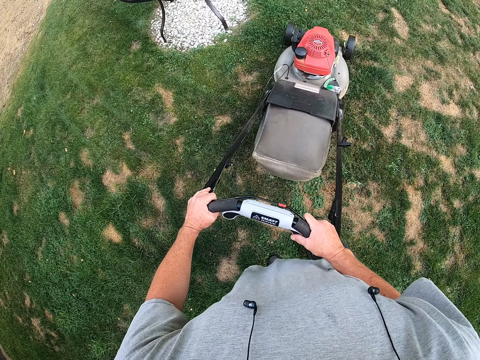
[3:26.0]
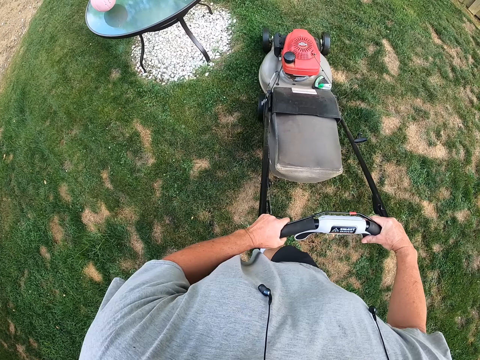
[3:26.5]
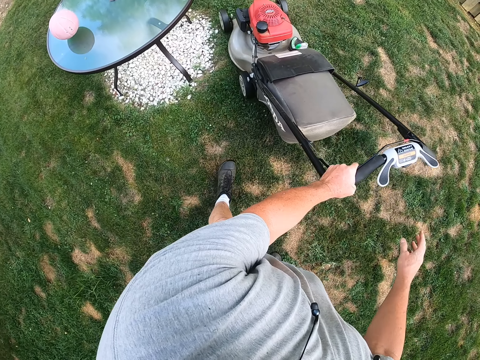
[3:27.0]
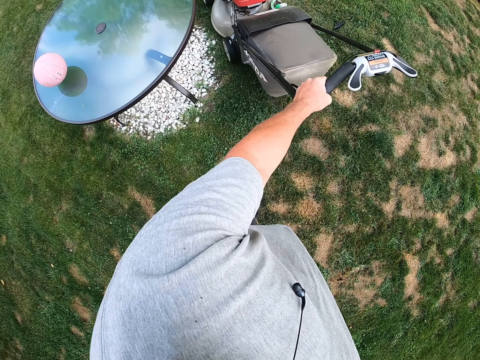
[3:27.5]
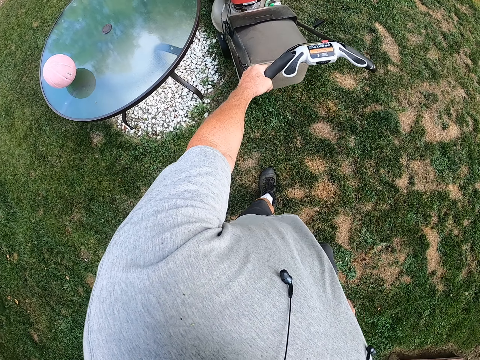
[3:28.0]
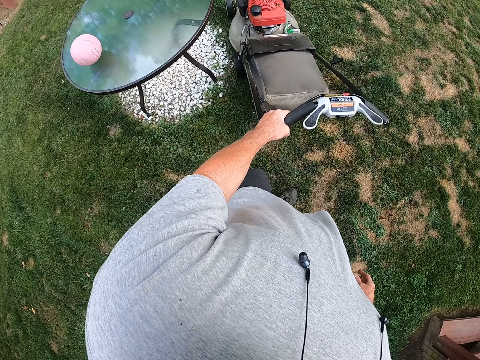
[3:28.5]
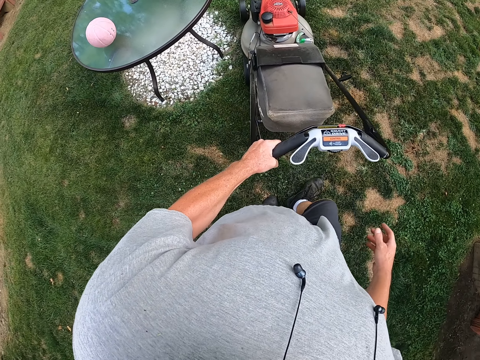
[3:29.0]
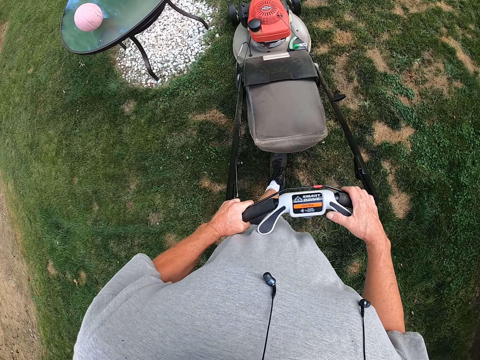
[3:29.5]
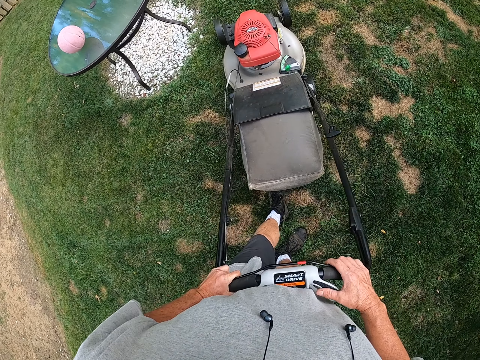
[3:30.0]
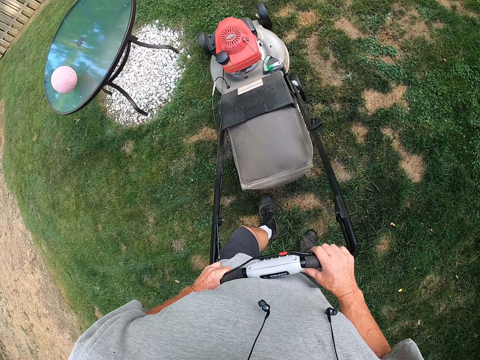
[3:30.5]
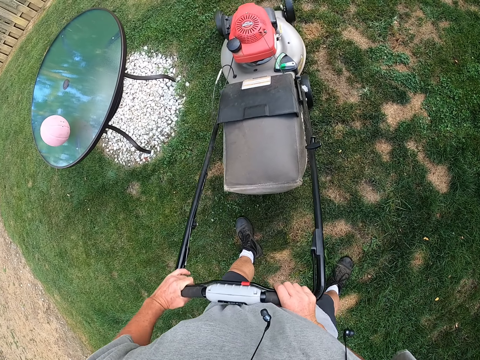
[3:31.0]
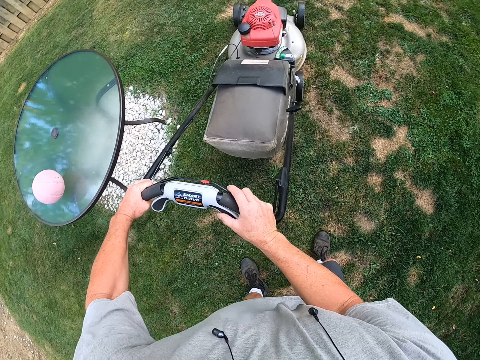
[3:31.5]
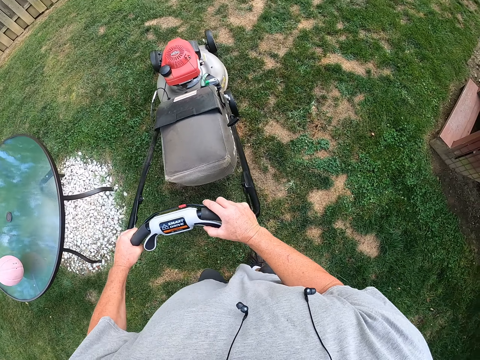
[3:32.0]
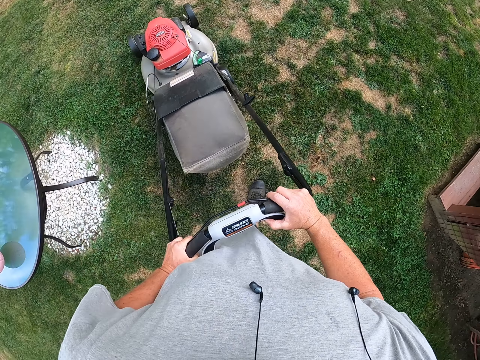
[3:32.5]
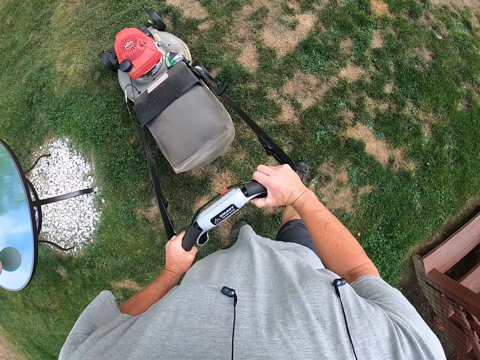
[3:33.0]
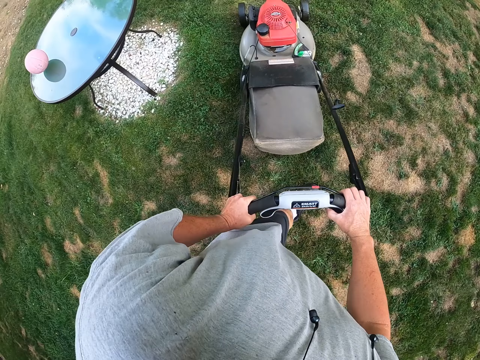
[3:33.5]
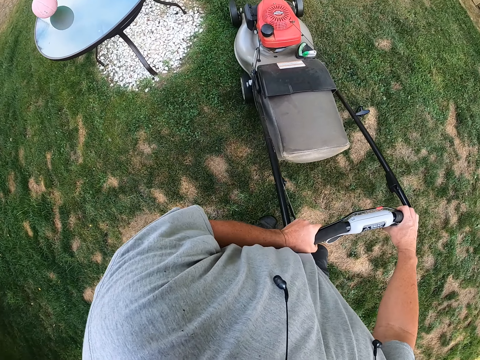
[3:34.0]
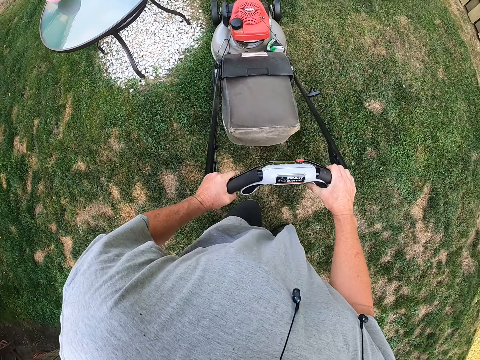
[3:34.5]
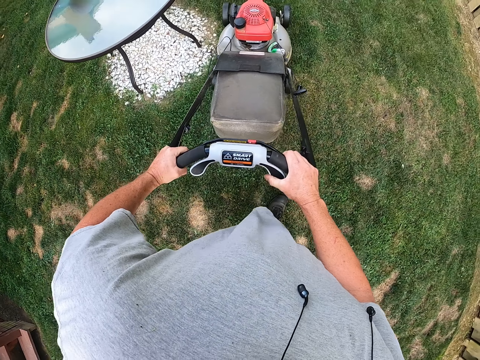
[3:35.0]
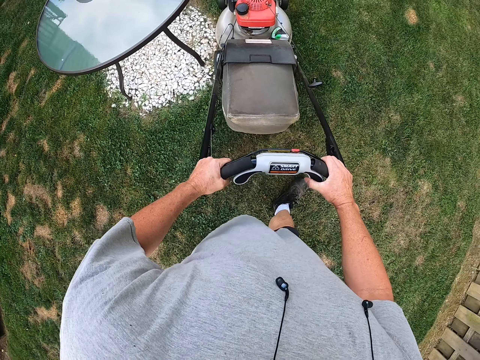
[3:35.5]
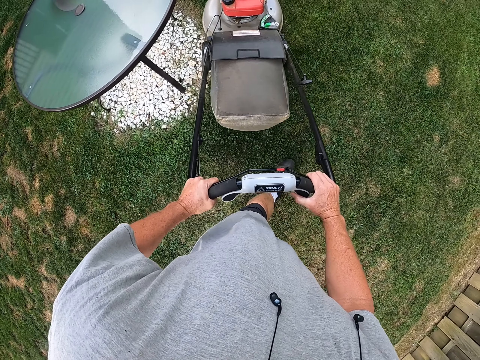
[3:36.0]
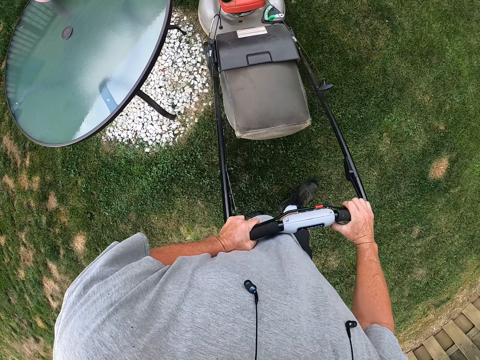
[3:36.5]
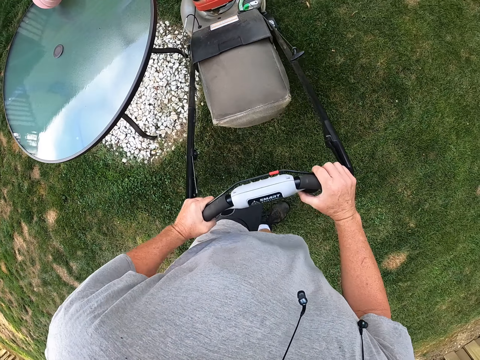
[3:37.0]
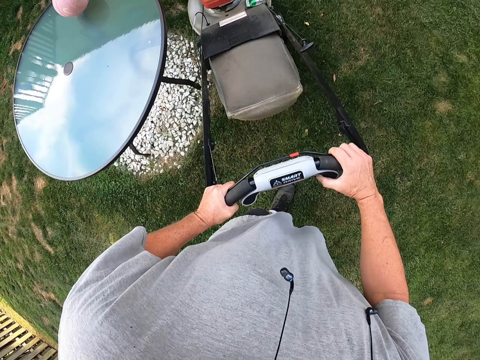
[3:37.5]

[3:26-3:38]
The camera wearer pushes the lawn mower, pulls back the lawn mower, and pushes the lawn mower.

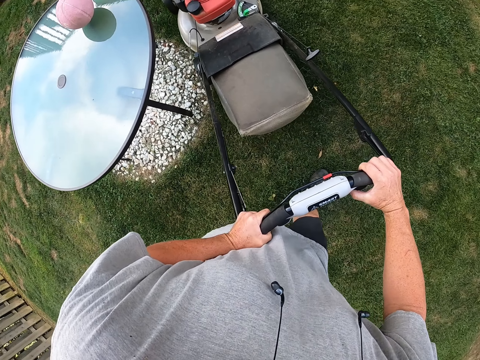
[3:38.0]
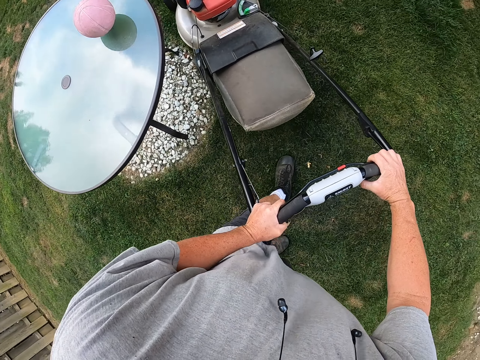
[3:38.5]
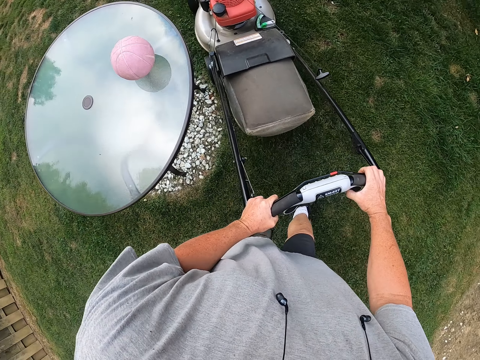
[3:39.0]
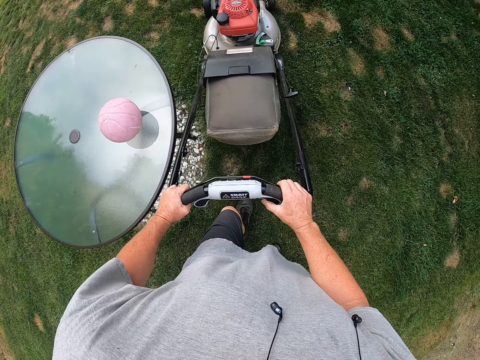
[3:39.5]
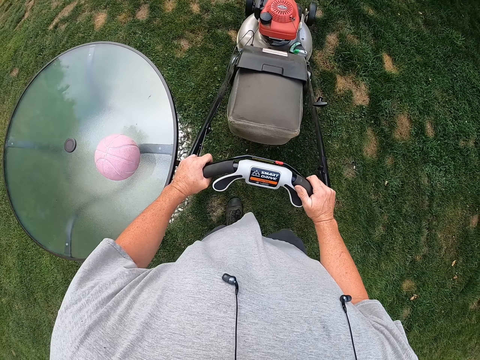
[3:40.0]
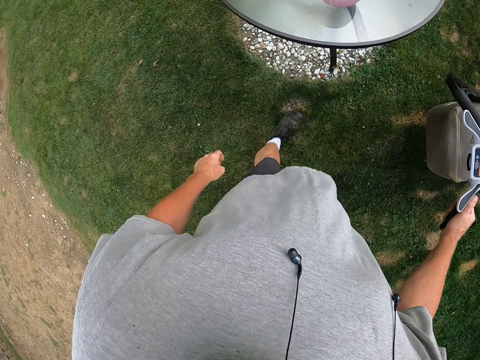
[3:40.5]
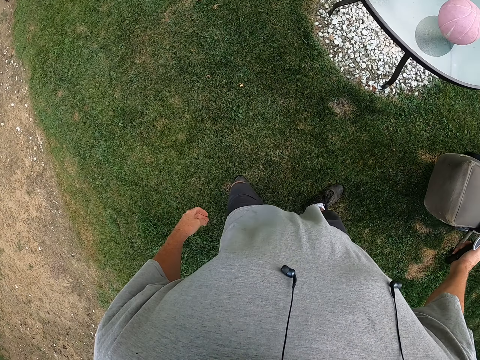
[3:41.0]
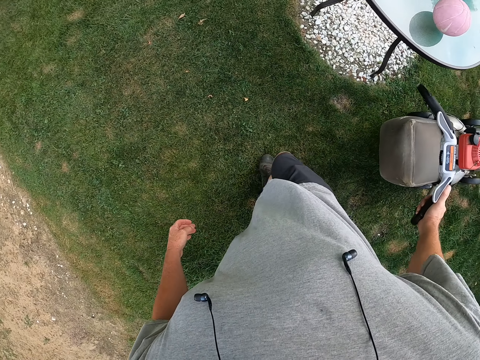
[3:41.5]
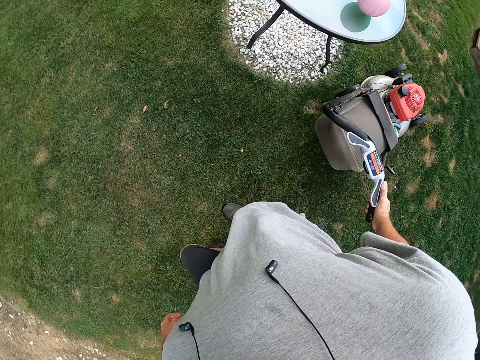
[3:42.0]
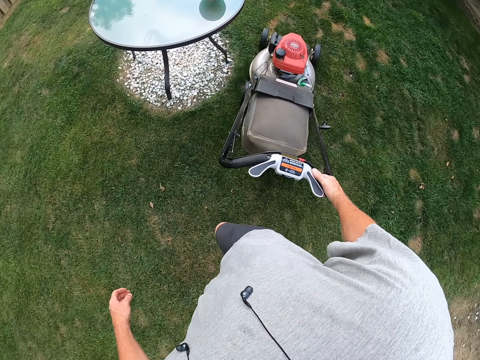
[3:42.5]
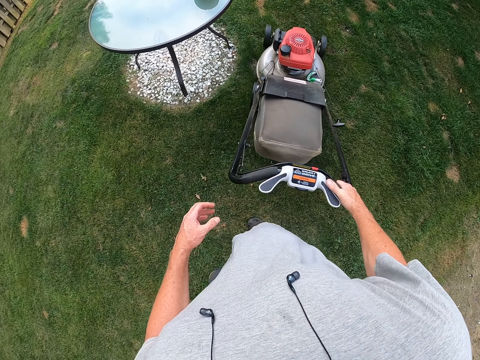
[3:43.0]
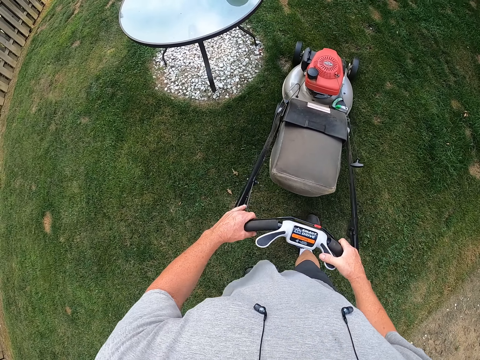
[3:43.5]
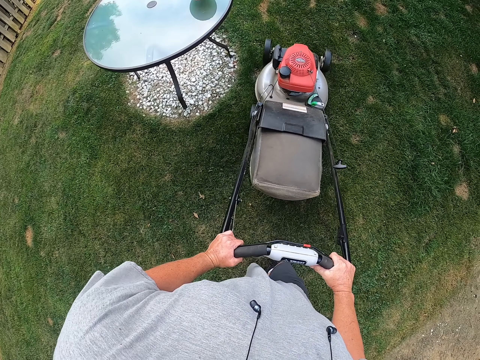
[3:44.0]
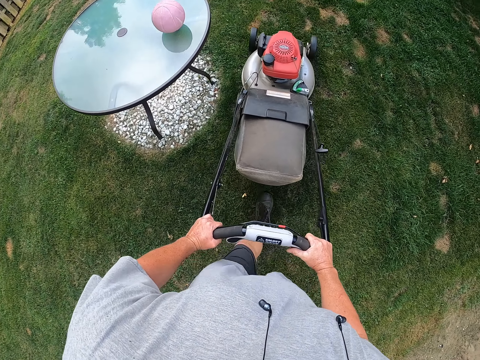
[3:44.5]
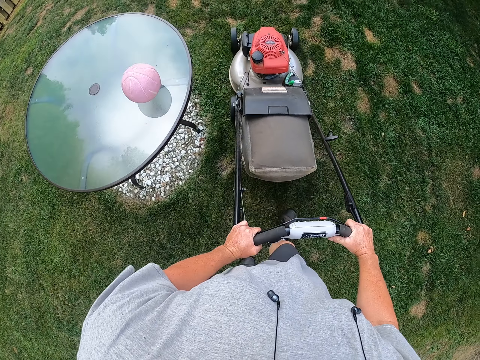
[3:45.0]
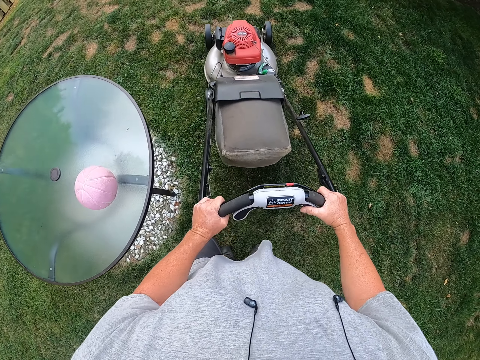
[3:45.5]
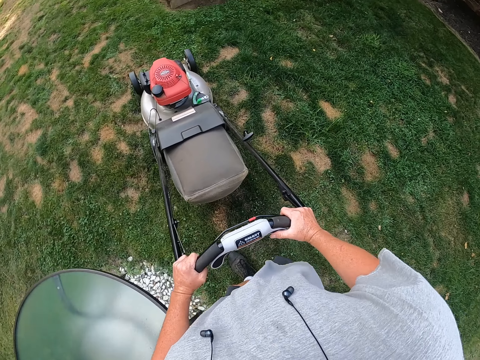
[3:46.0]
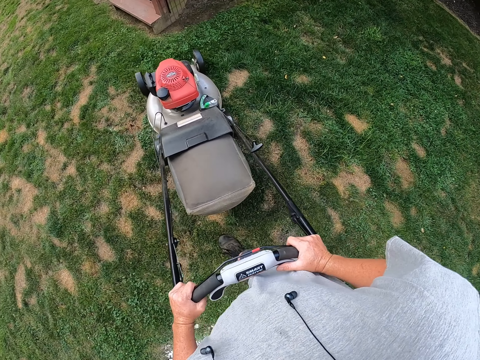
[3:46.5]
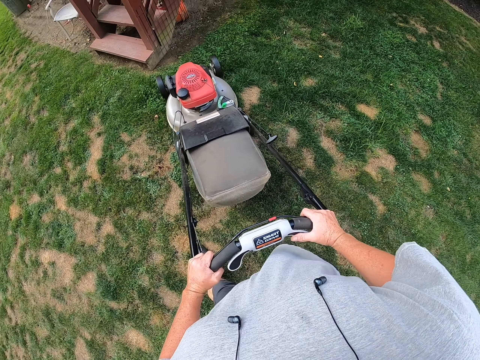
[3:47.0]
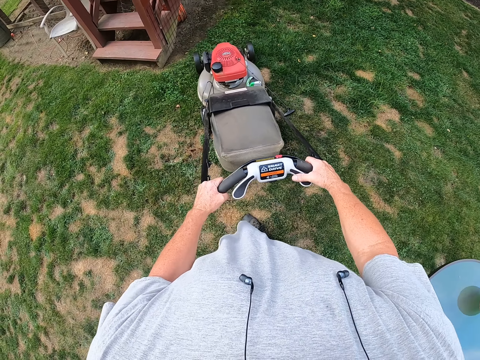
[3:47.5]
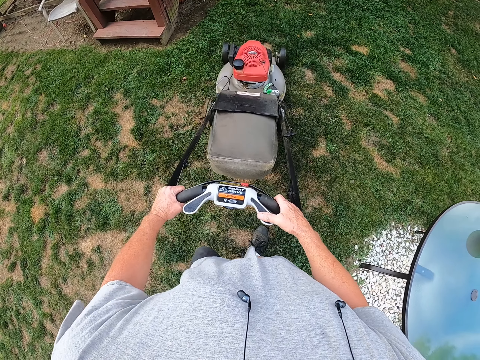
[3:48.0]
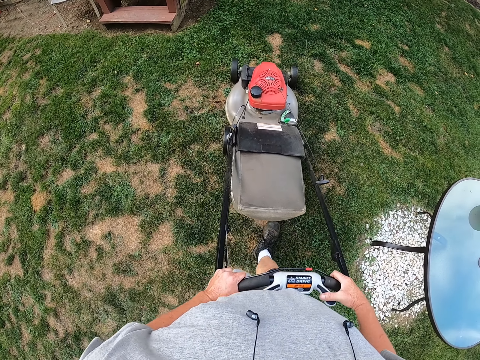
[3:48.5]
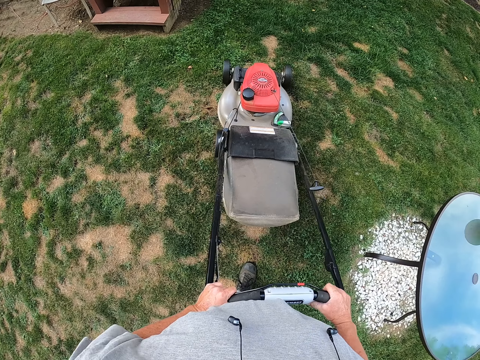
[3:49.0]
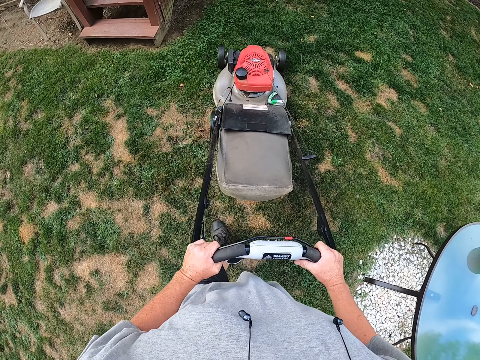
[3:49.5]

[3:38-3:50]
The camera wearer looks around the compound. They mow the grass. They pull back the lawn mower, push the lawn mower, and pull back the lawn mower.

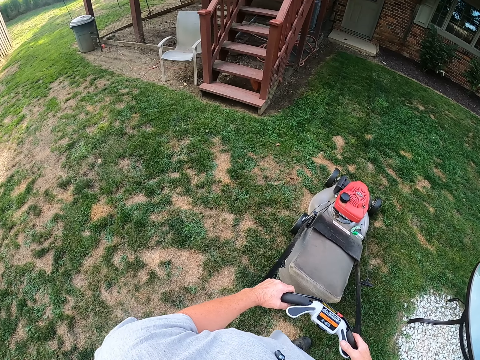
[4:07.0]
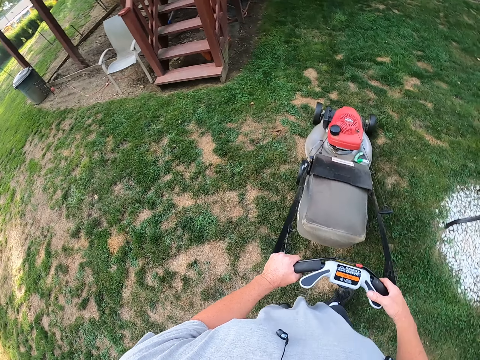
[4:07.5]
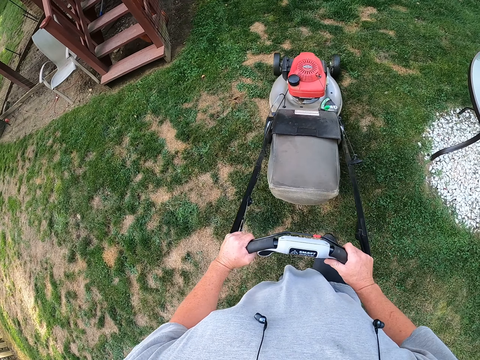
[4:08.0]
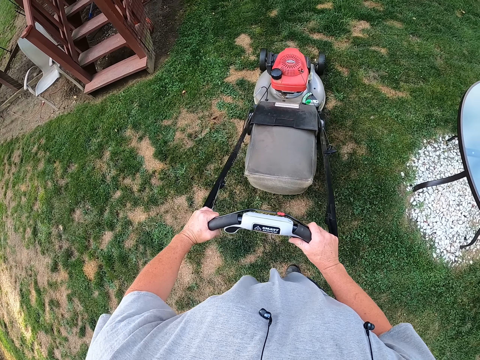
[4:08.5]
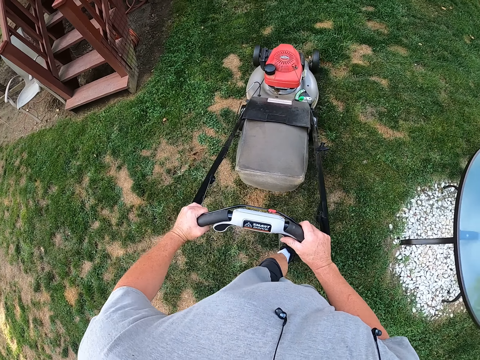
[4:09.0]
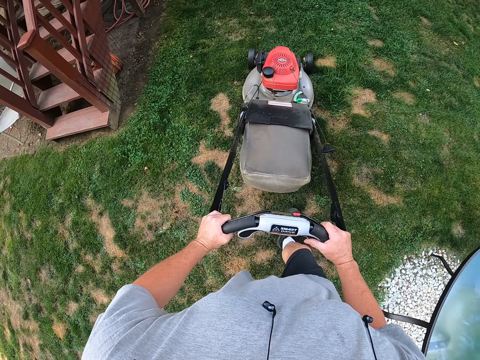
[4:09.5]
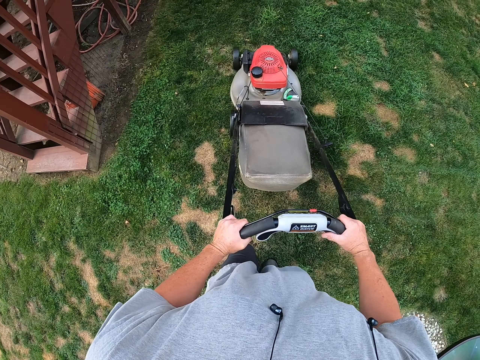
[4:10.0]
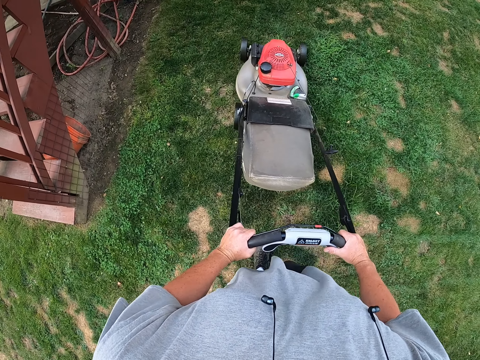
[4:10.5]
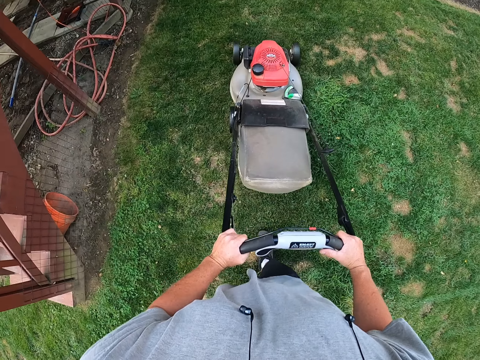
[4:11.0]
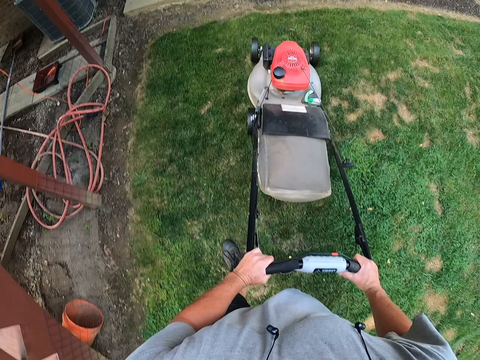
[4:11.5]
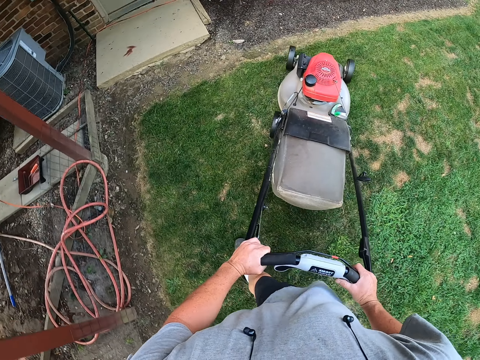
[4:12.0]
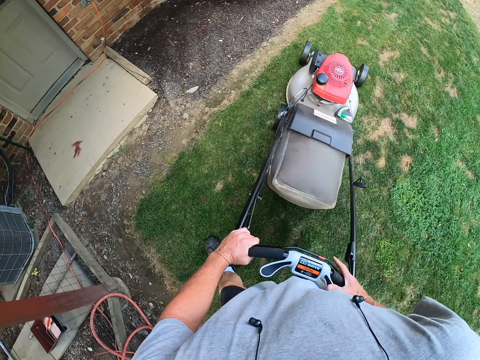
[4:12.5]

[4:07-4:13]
The camera wearer mows the grass. They push the lawn mower.
